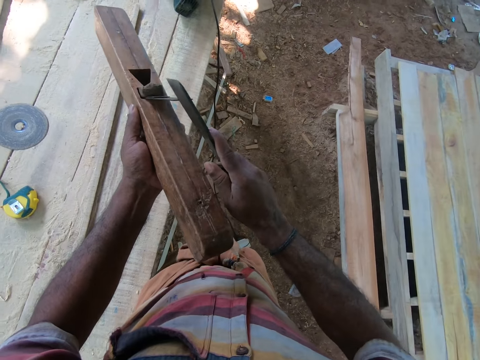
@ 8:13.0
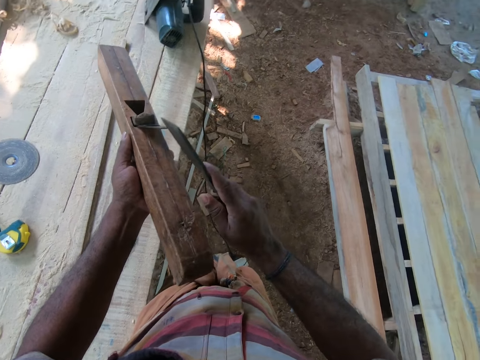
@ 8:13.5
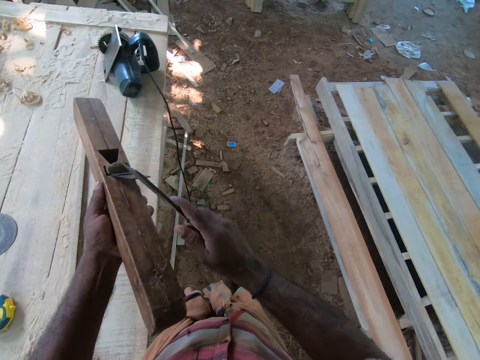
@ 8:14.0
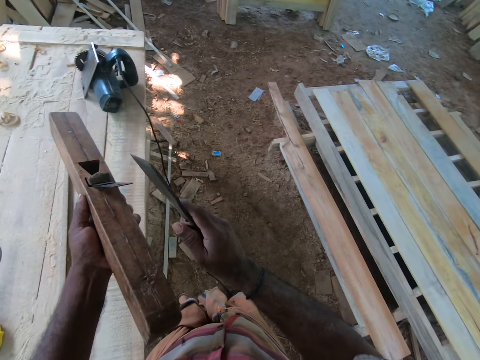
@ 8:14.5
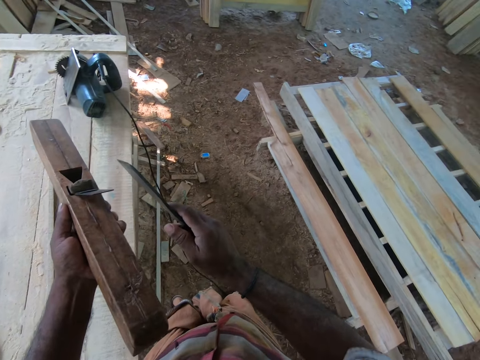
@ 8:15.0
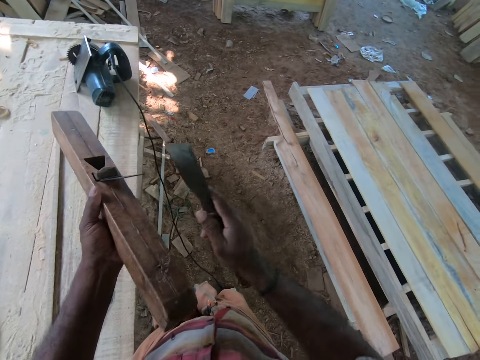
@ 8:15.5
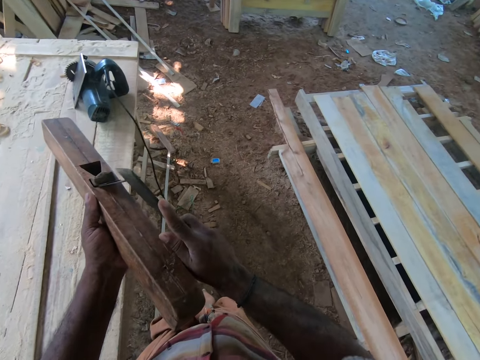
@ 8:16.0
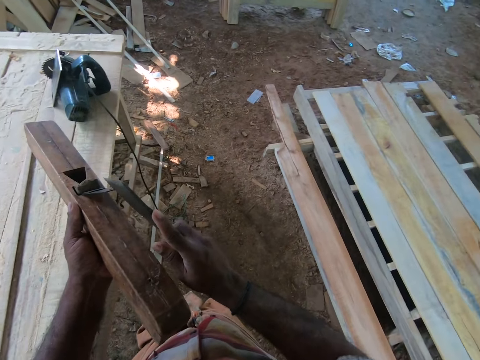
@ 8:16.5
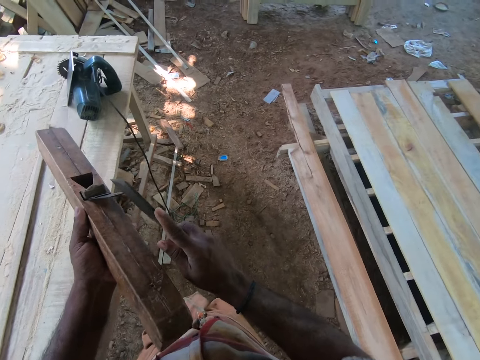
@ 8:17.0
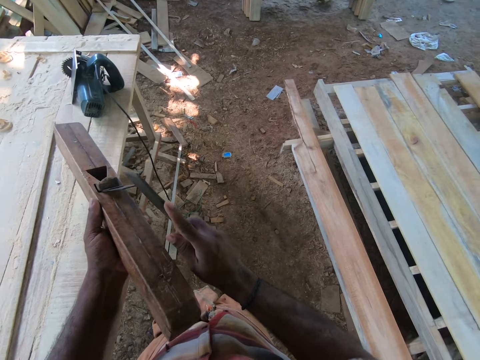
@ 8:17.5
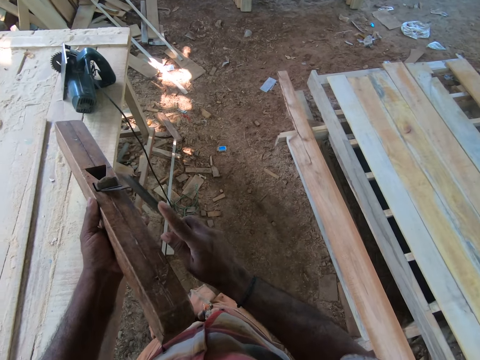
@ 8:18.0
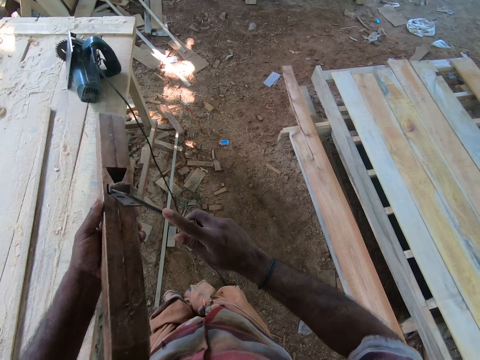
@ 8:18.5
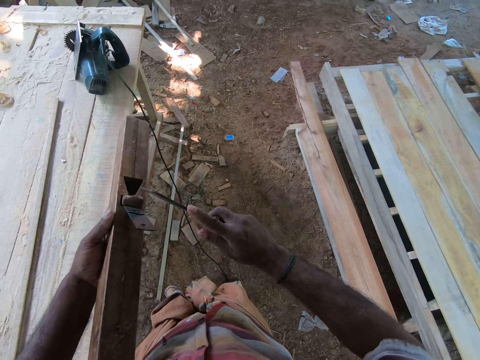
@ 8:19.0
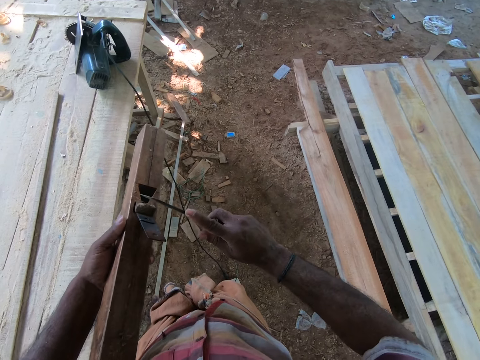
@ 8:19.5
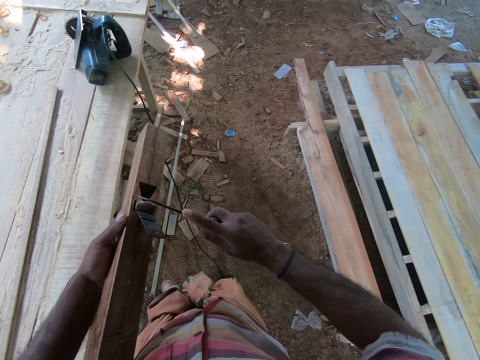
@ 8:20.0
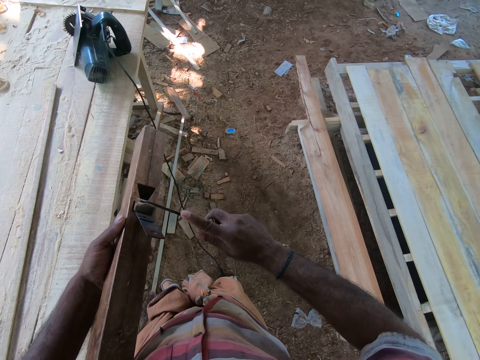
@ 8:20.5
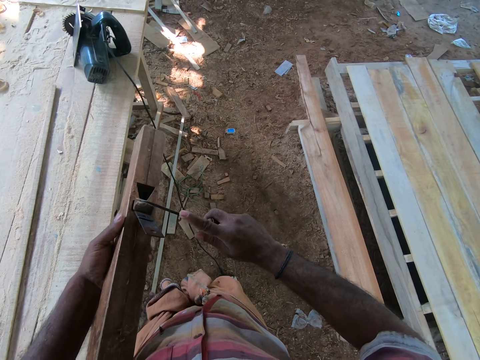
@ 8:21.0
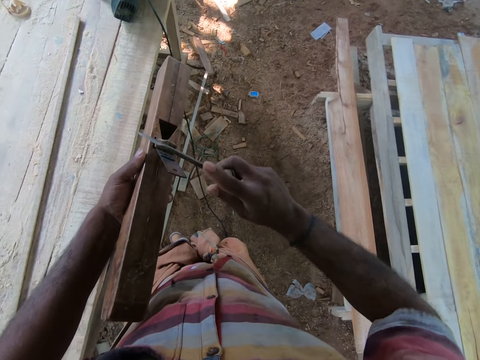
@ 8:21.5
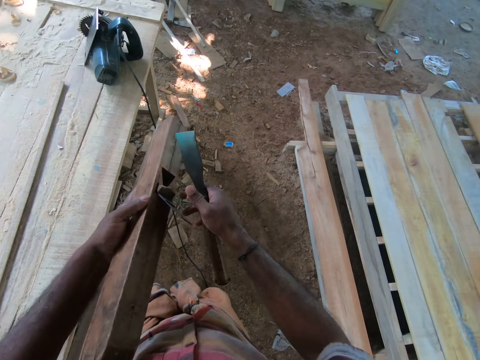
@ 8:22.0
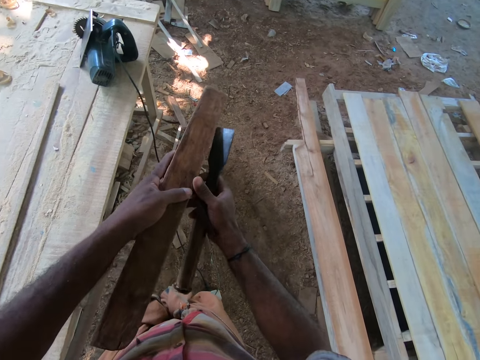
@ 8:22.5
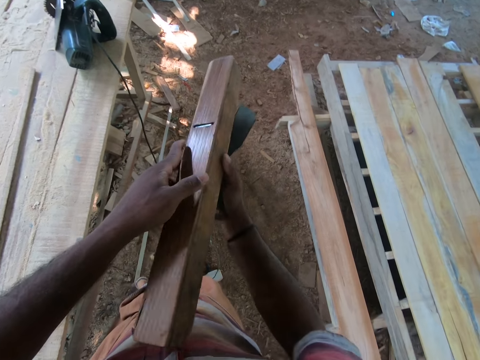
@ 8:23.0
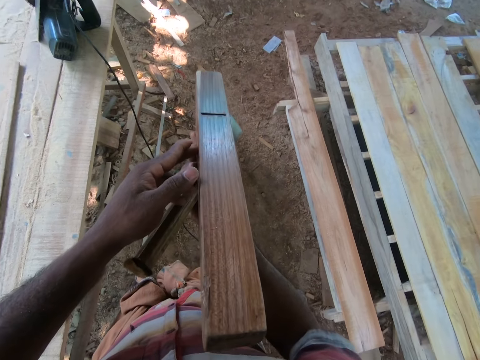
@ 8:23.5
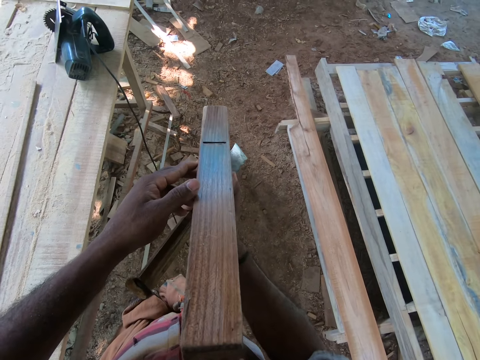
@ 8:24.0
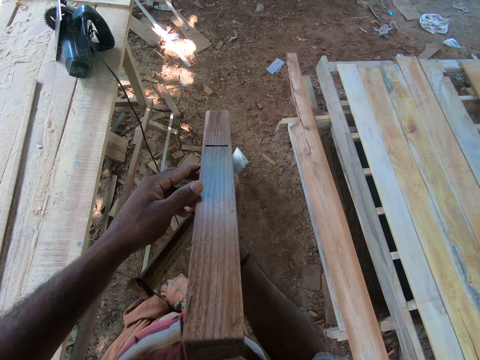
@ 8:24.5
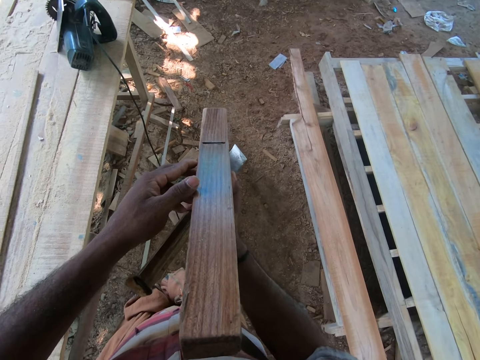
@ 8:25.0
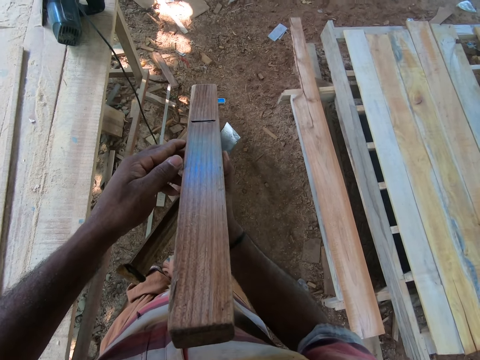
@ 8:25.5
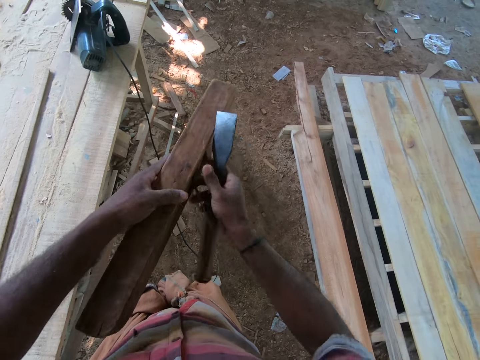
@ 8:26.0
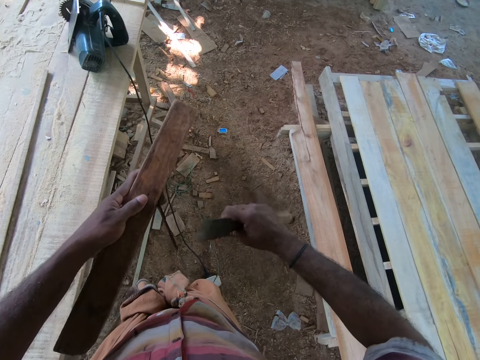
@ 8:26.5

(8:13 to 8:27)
A man talks to the camera wearer. The camera wearer hits the piece of wood in the piece of wood in his left hand with the chisel in his right hand. He makes a sound. He holds the piece of wood in his left hand with his right hand. The man talks to the camera wearer.

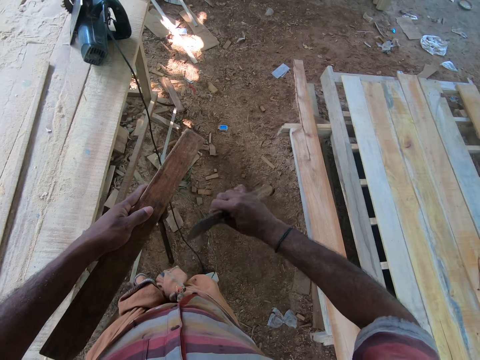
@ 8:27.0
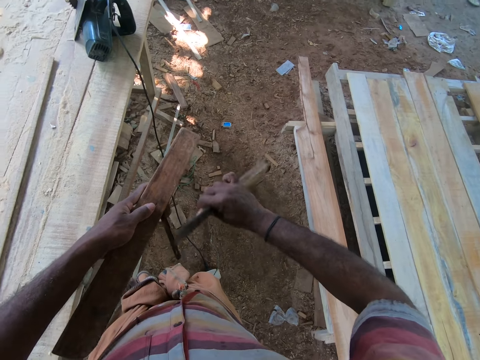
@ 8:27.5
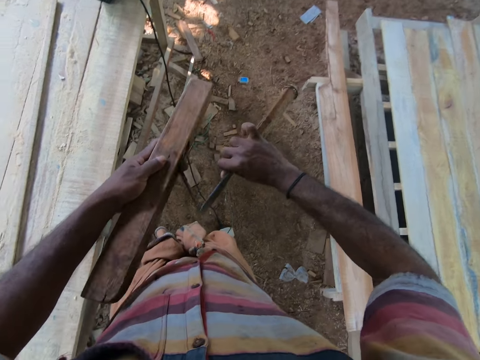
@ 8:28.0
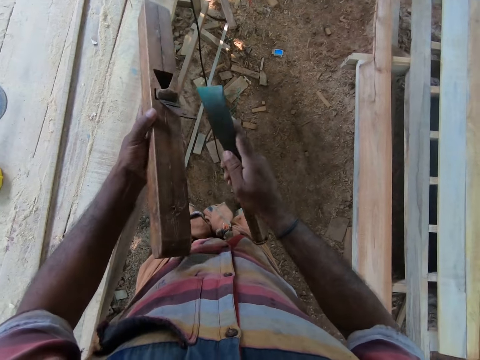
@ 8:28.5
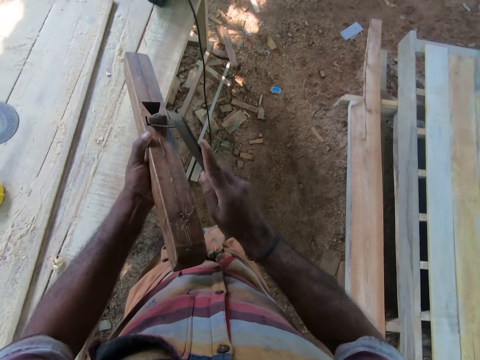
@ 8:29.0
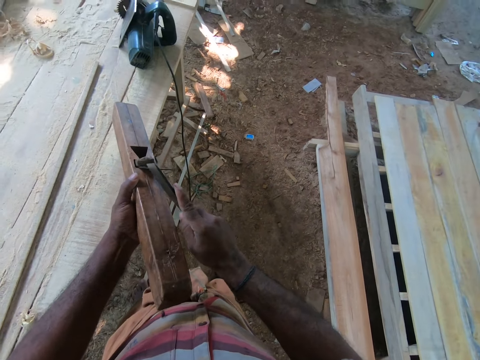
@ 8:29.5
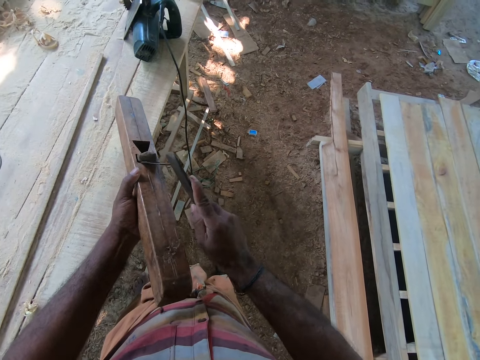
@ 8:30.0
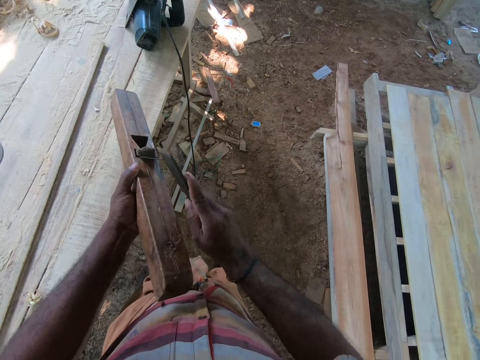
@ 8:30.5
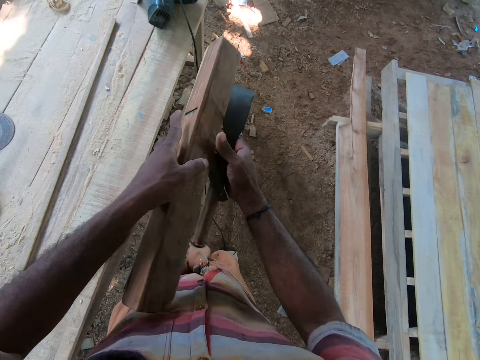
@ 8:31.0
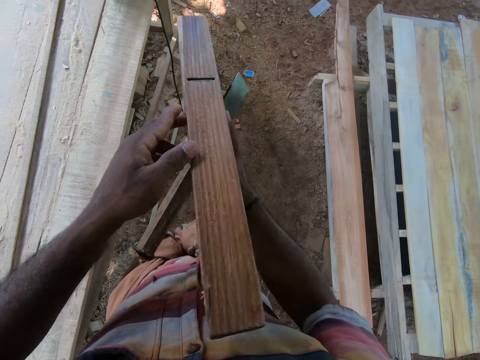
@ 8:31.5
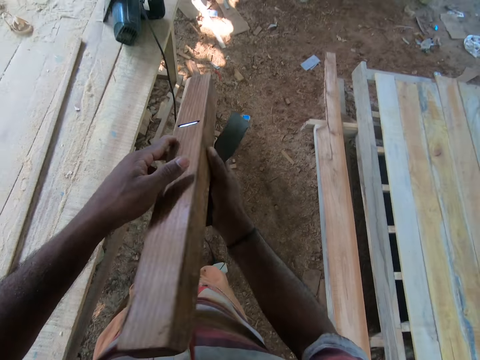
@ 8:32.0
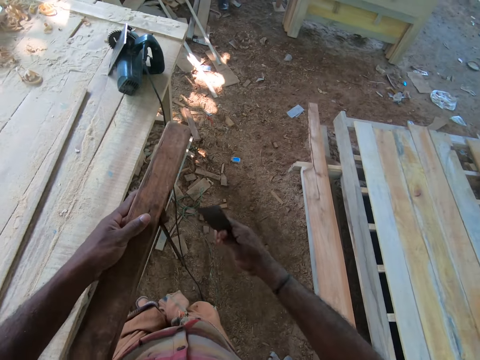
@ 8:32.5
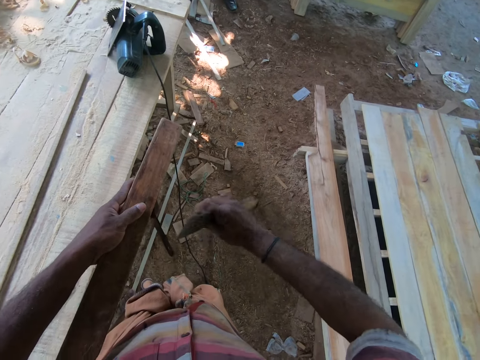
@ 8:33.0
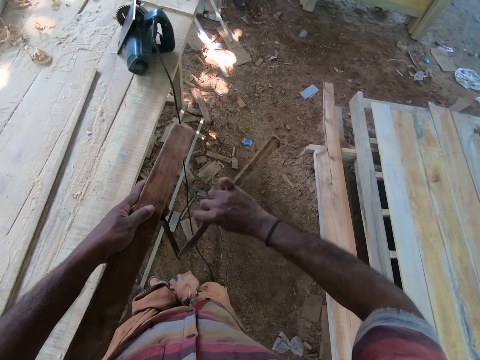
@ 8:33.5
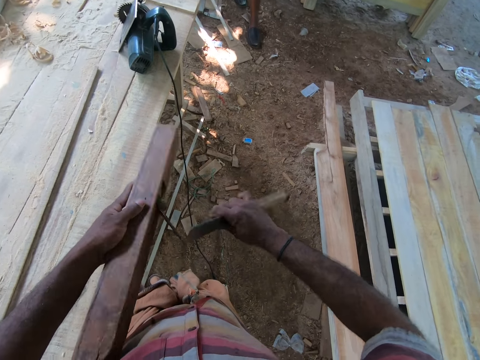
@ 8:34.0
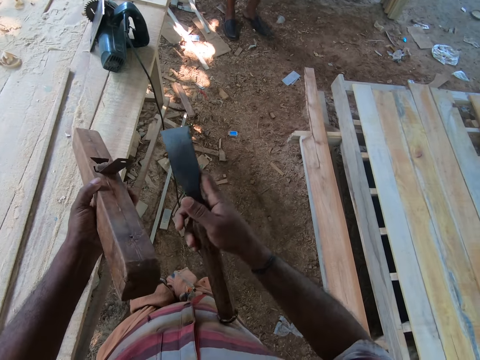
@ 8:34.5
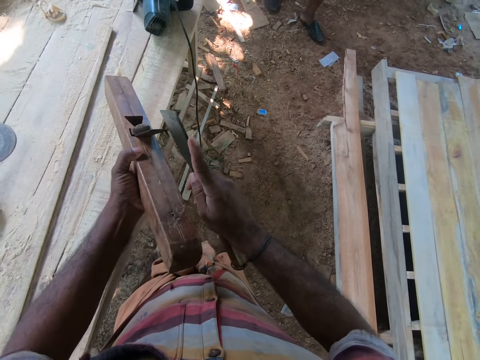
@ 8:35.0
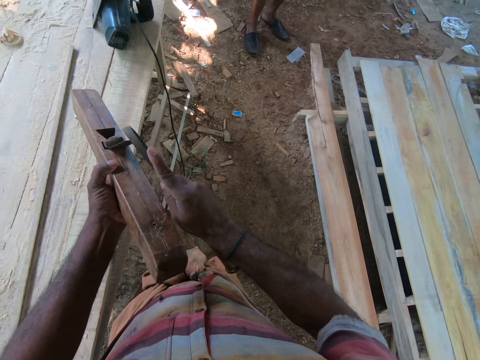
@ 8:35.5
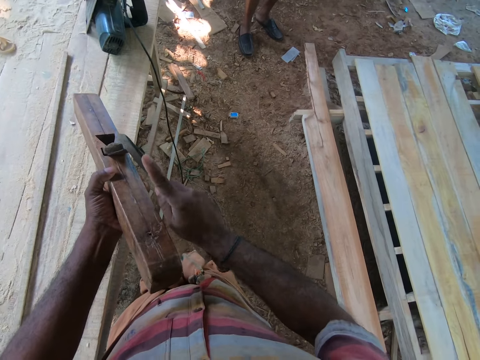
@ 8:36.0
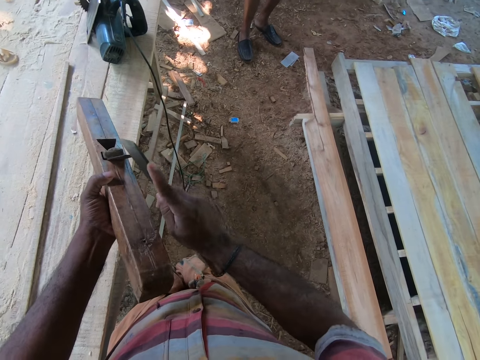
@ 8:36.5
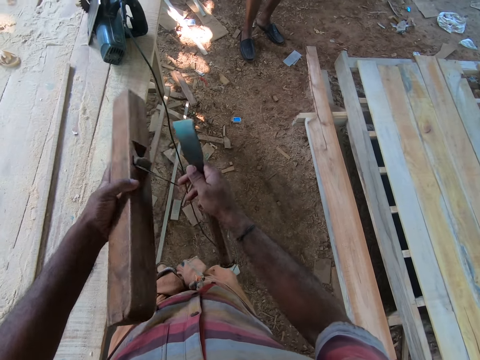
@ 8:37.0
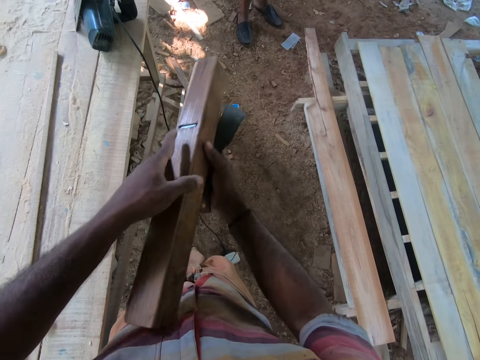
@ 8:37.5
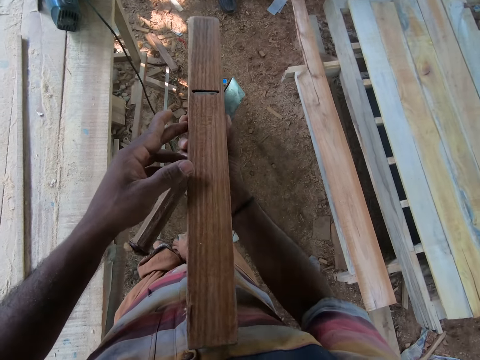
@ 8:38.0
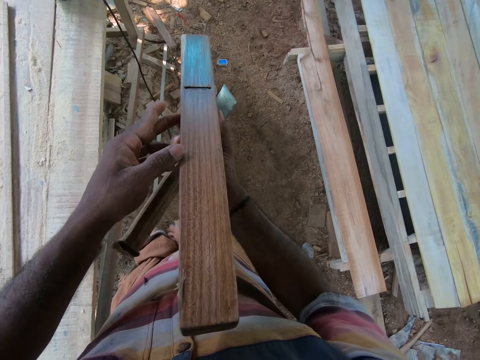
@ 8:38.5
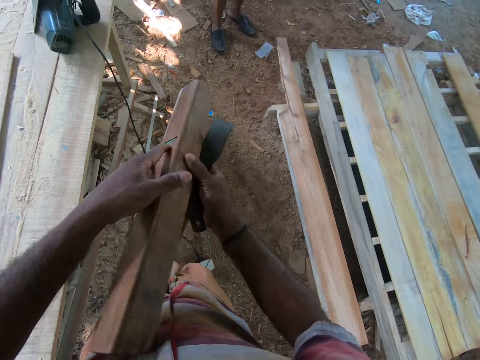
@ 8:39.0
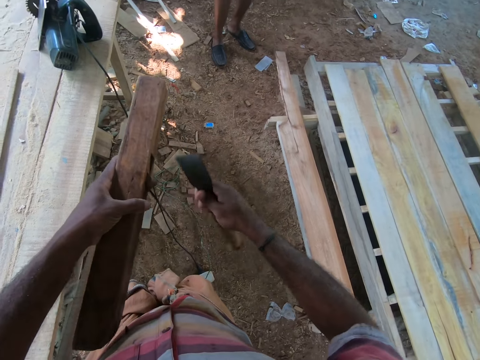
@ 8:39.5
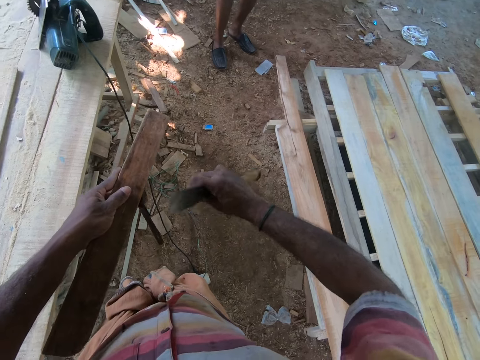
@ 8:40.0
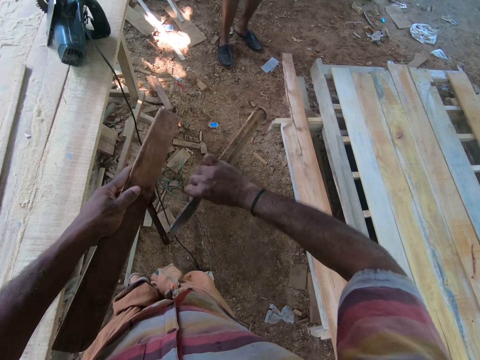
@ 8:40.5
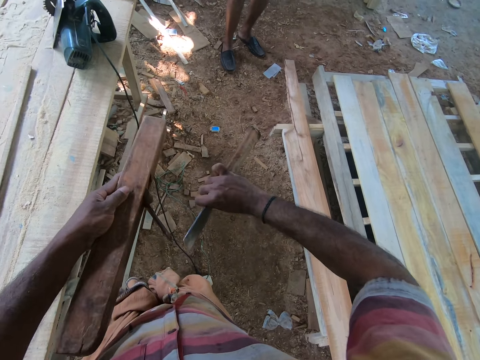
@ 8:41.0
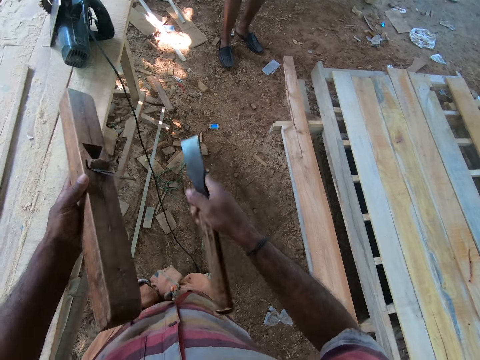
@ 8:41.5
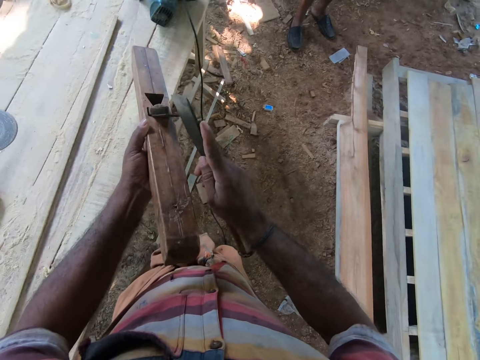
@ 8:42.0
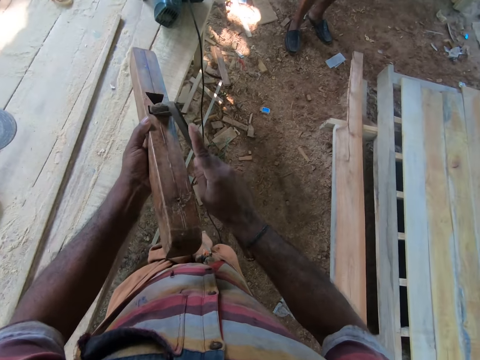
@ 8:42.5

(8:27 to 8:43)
The camera wearer hits the piece of metal in the piece of wood in his left hand with the chisel in his right hand. He makes a sound. A man talks to the camera wearer. The camera wearer holds the piece of wood in his left hand with his right hand. He holds the piece of wood in his right hand with his left hand. He hits the piece of metal in the piece of wood in his left hand with the chisel in his right hand. The man interacts with the camera wearer. The camera wearer holds the piece of wood in his left hand with his right hand. He makes a sound. He holds the piece of wood in his right hand with his left hand. He hits the piece of metal in the piece of wood in his left hand with the chisel in his right hand. The man talks to the camera wearer.
